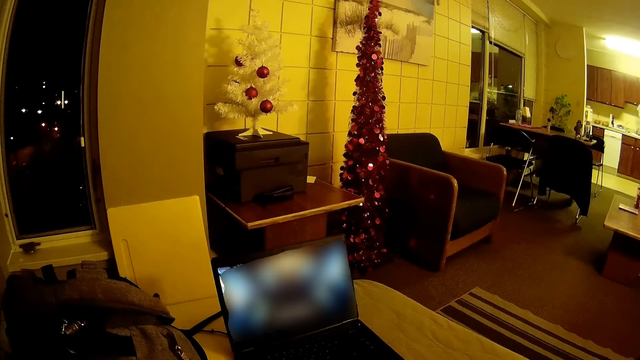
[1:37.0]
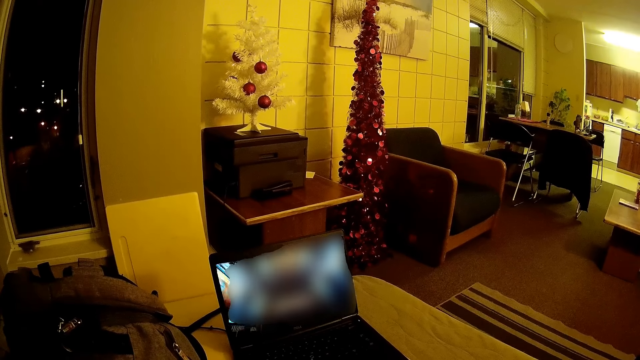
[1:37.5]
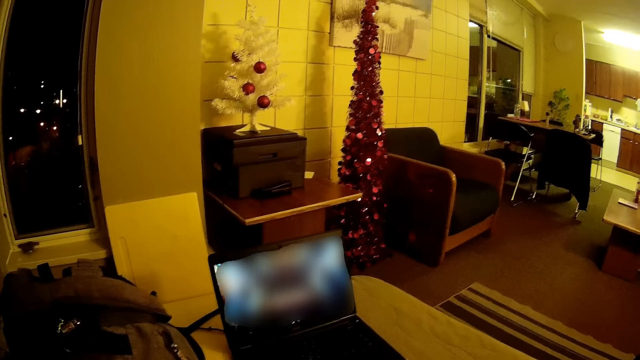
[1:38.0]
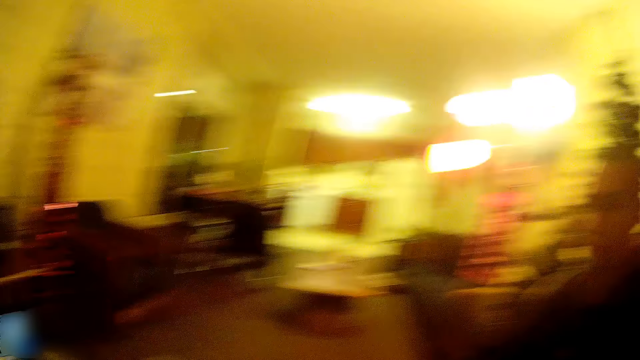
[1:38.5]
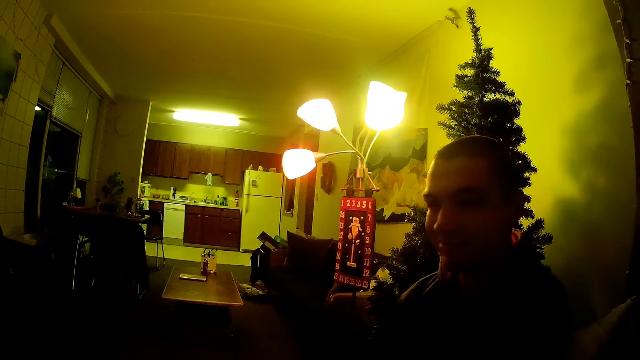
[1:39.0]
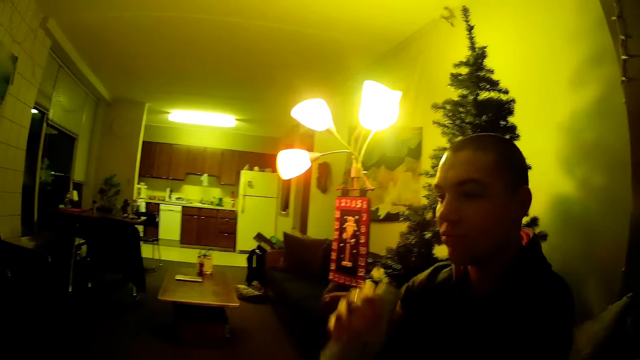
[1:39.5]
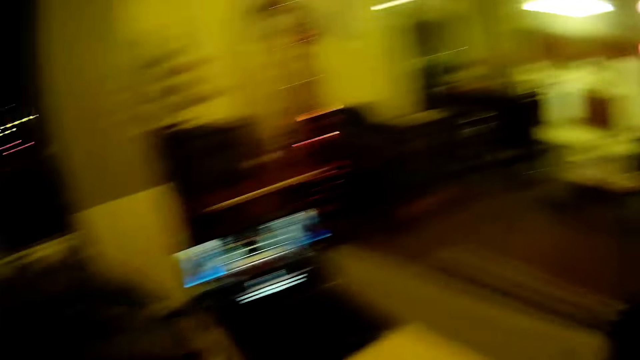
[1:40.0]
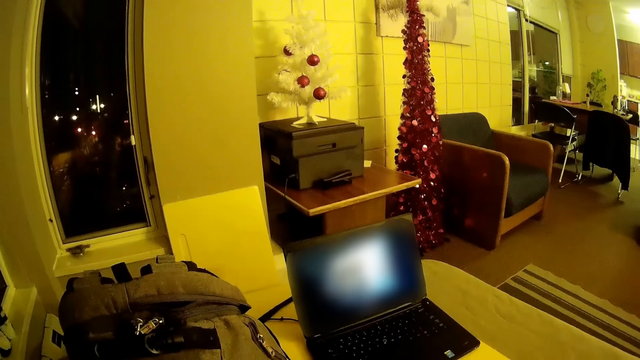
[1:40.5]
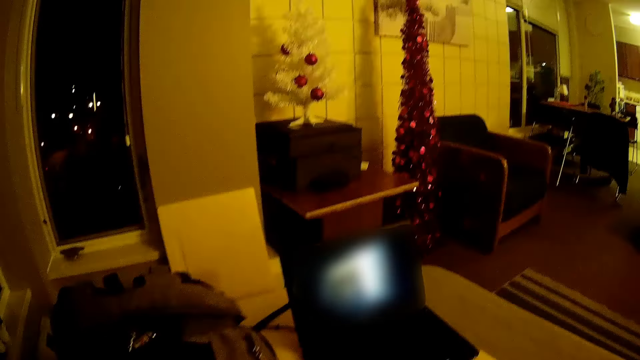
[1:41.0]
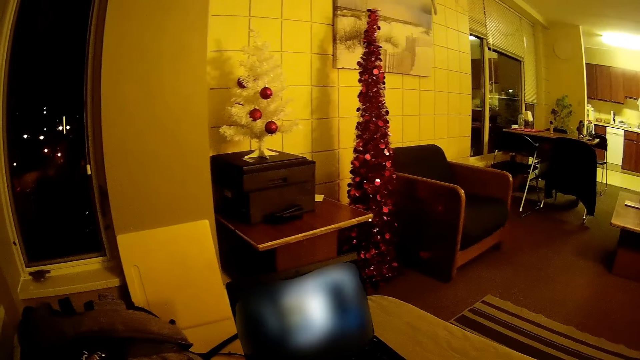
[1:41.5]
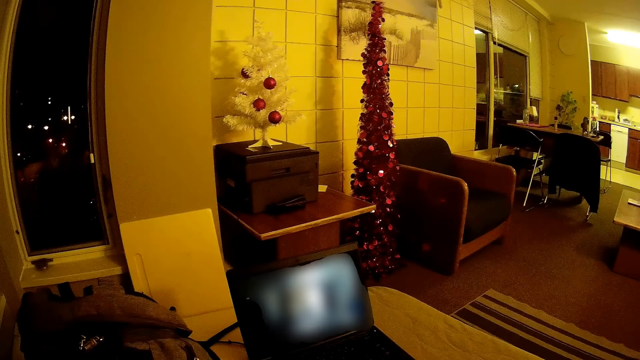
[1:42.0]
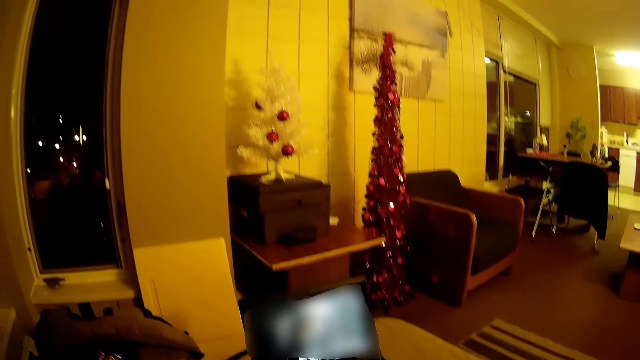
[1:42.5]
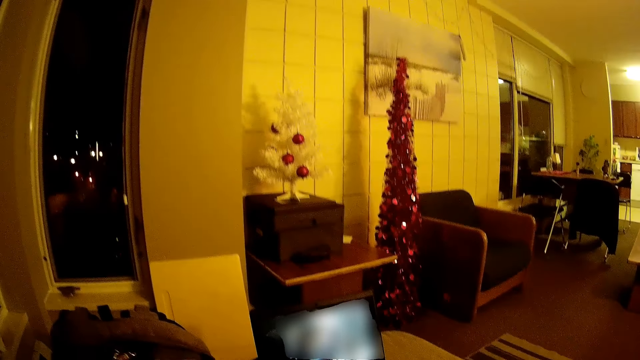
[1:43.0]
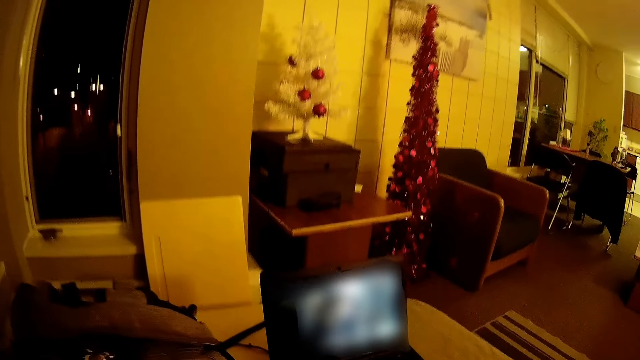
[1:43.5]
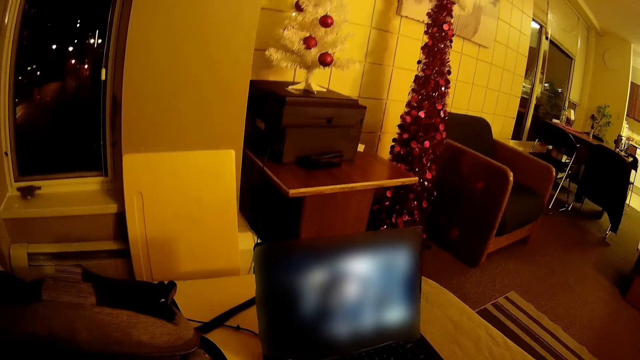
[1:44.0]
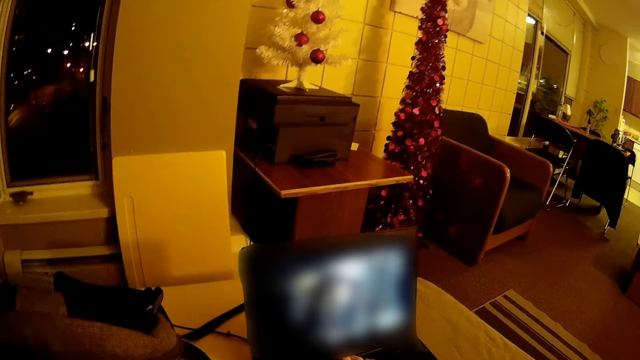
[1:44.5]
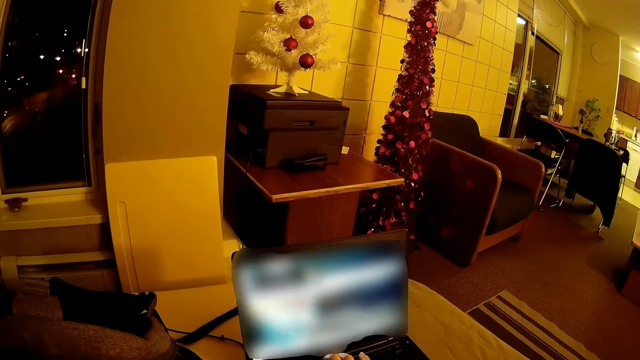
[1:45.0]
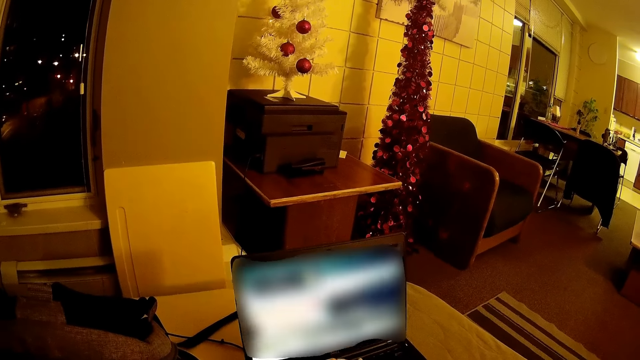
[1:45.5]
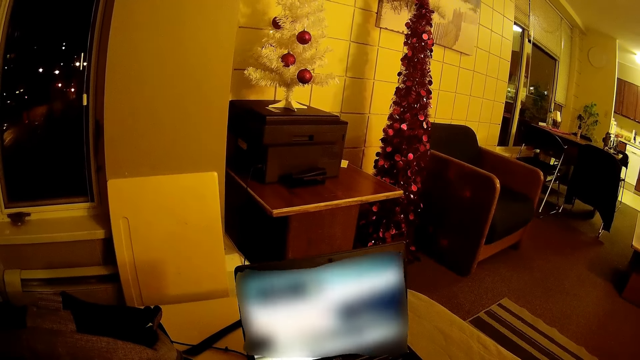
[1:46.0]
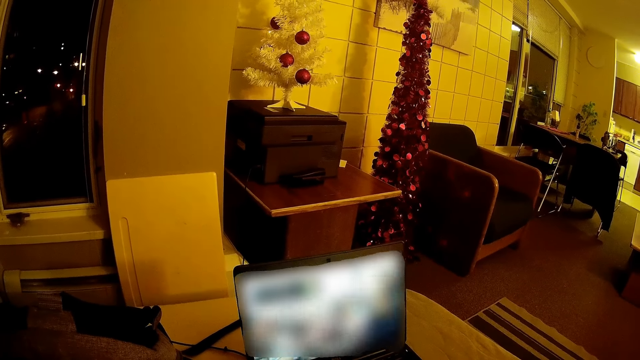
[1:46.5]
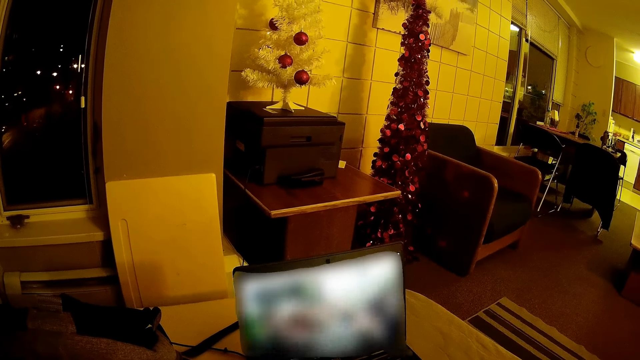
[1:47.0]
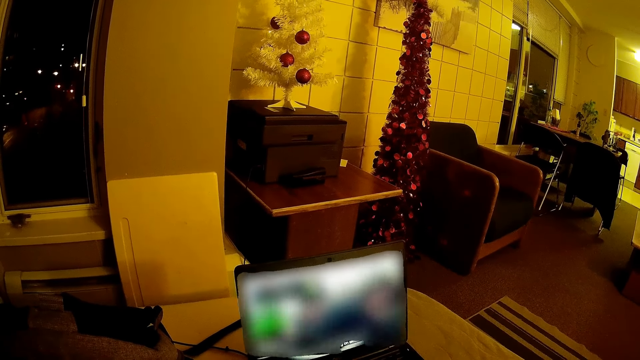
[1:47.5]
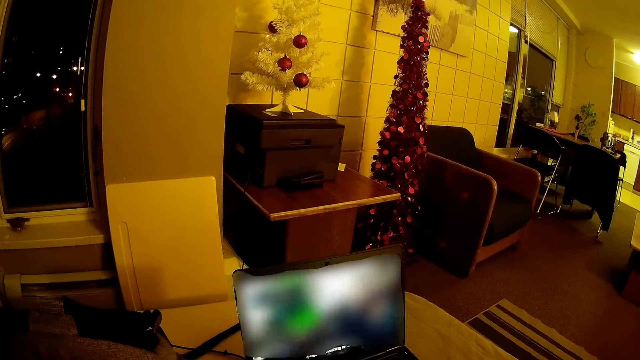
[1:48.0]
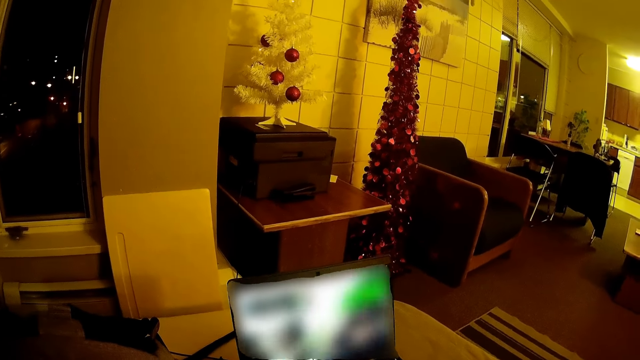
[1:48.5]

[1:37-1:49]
The camera wearer looks around. They look at a man sitting on the right. The man drinks from the bottle. The camera wearer looks at the laptop. They press on the laptop.

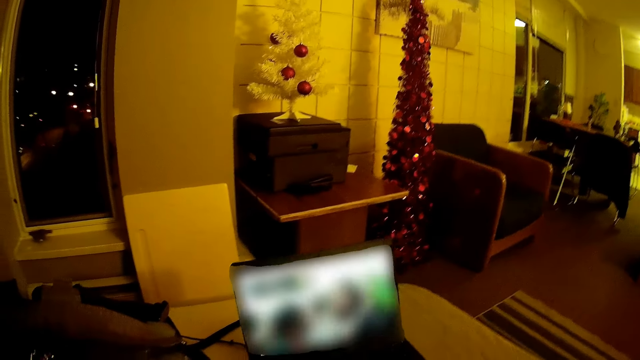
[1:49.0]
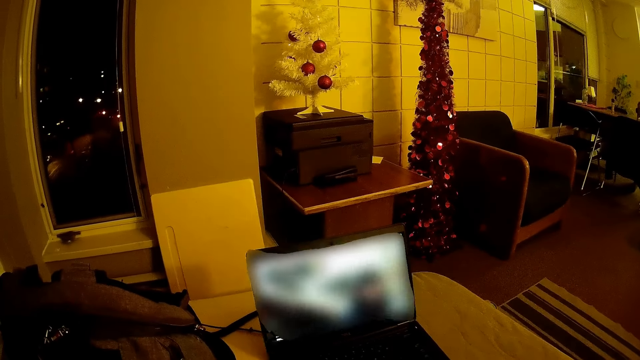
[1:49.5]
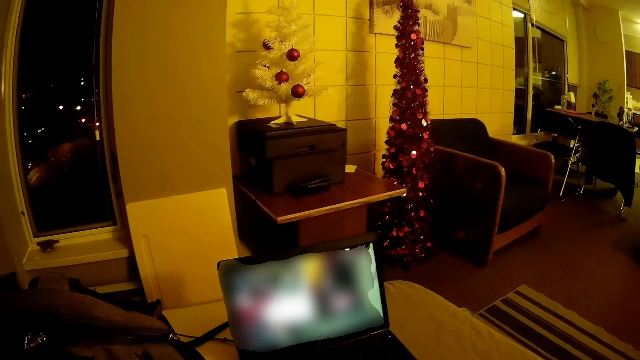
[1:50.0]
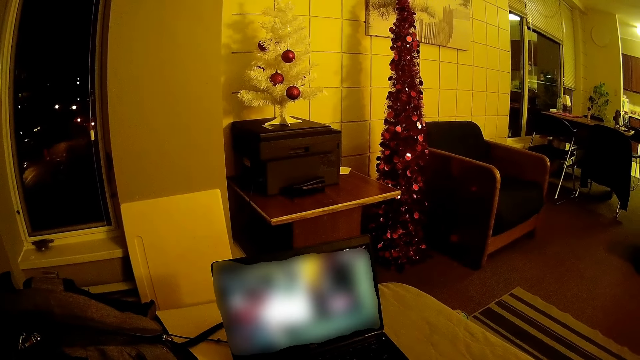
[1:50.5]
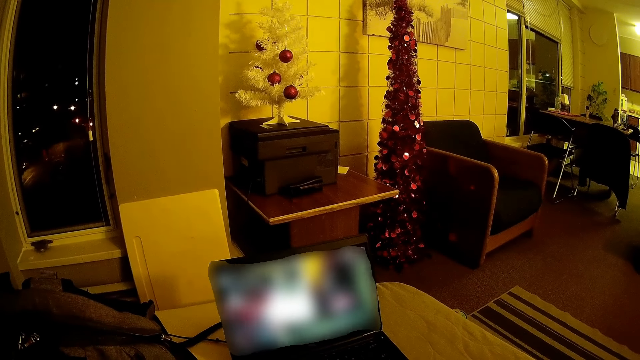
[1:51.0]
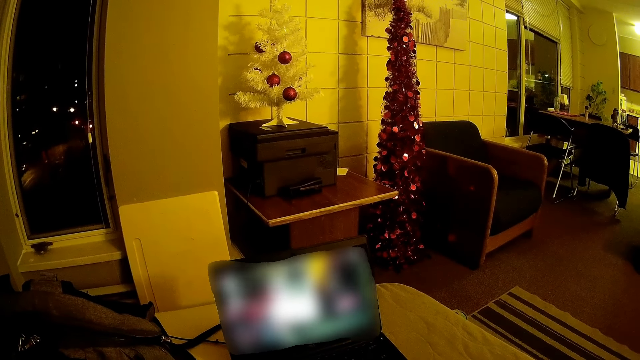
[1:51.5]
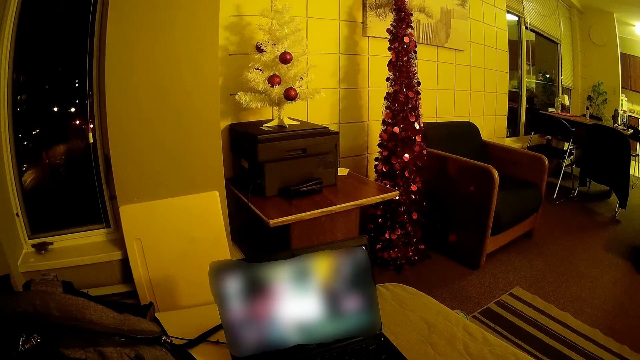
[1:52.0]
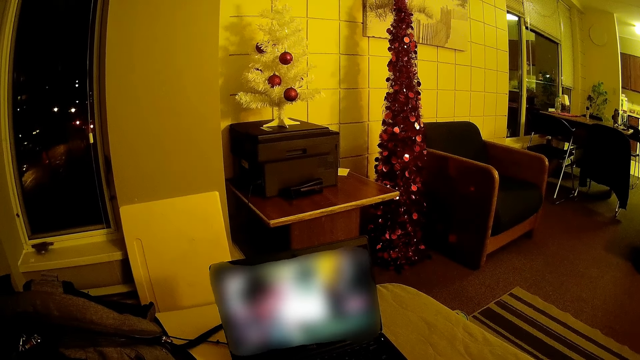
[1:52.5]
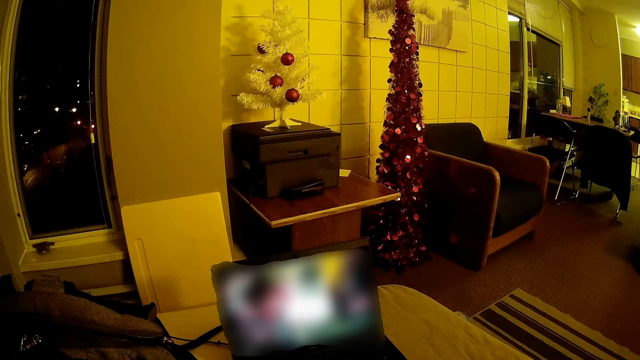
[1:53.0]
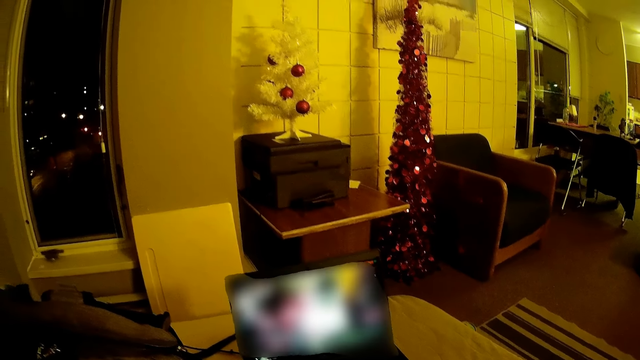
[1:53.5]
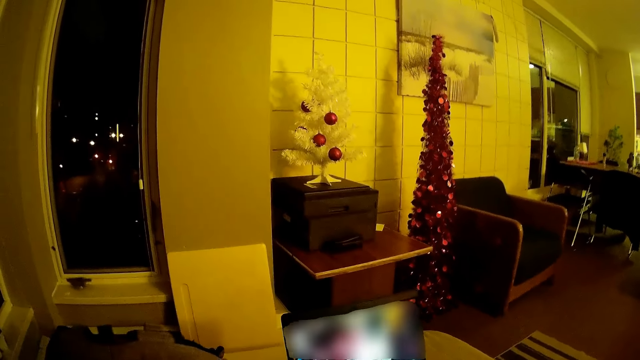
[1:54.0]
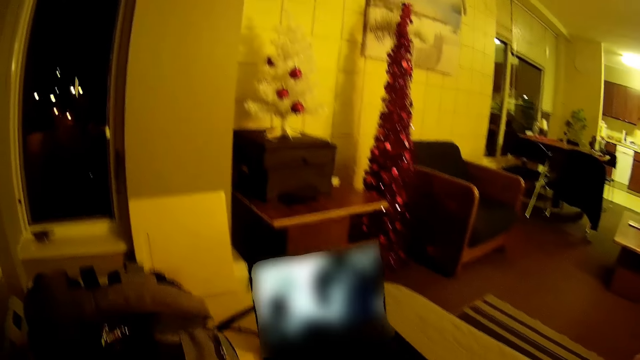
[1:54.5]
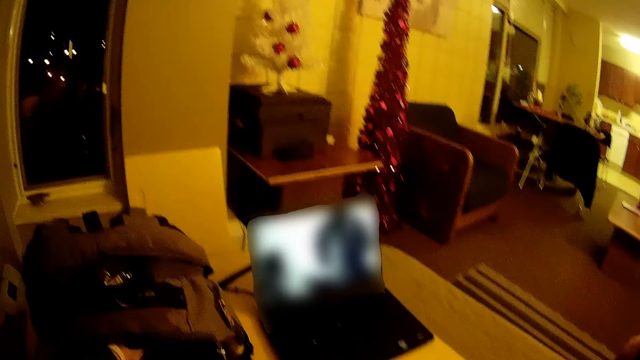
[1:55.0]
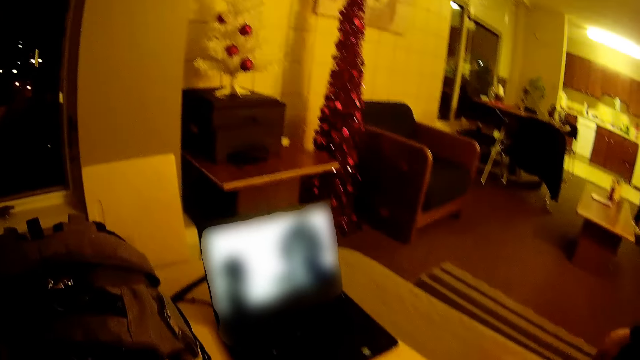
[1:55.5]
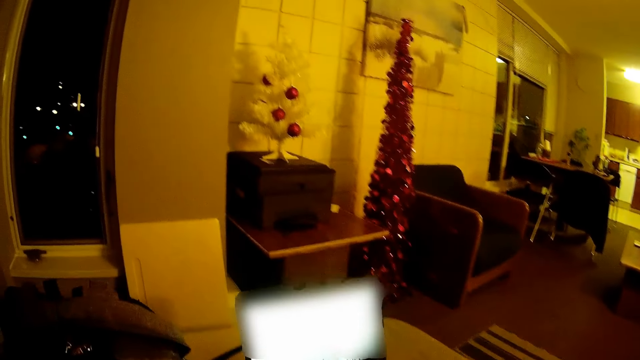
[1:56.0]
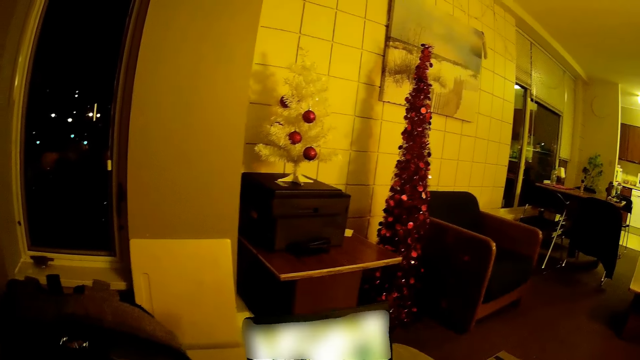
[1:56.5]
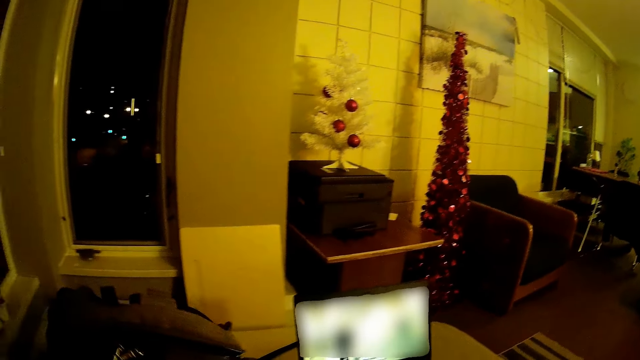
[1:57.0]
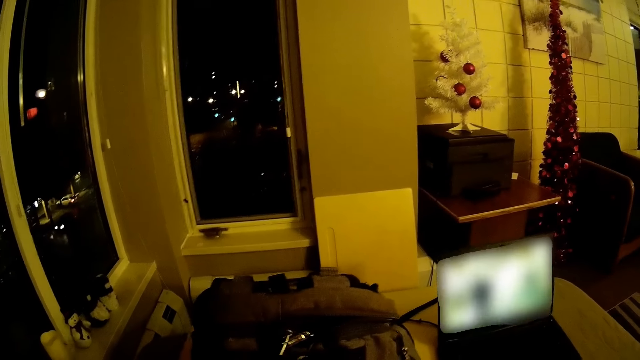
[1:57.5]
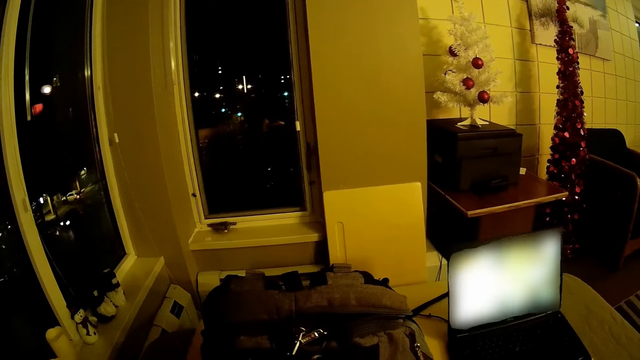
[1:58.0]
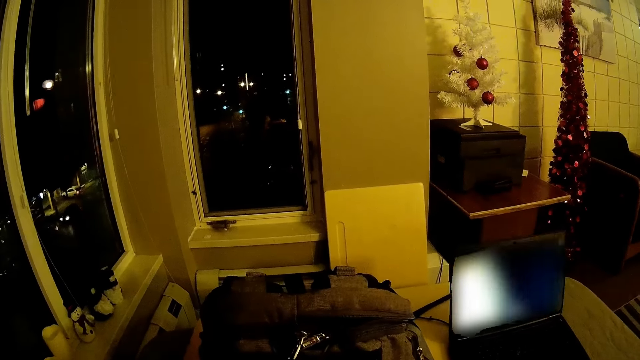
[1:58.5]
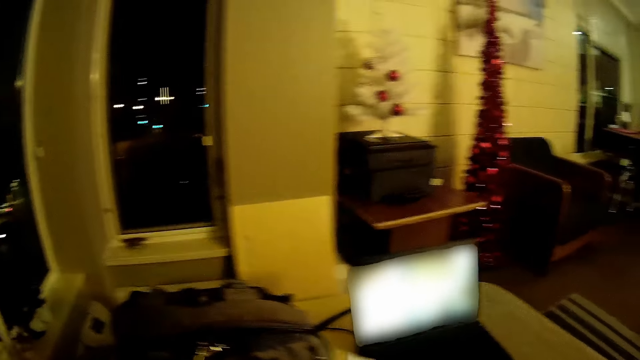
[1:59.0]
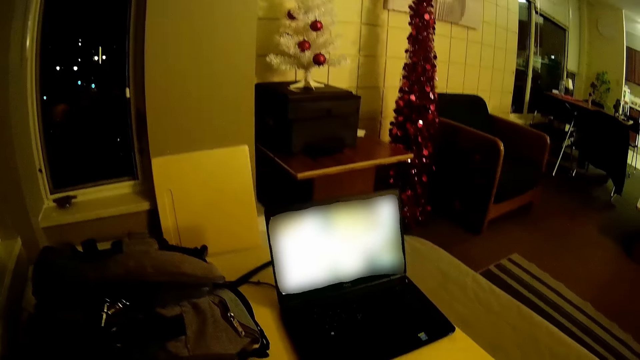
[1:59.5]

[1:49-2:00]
The camera wearer waves the hands. He moves his hand.
